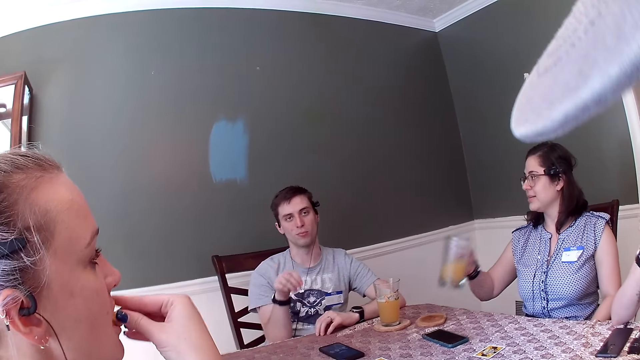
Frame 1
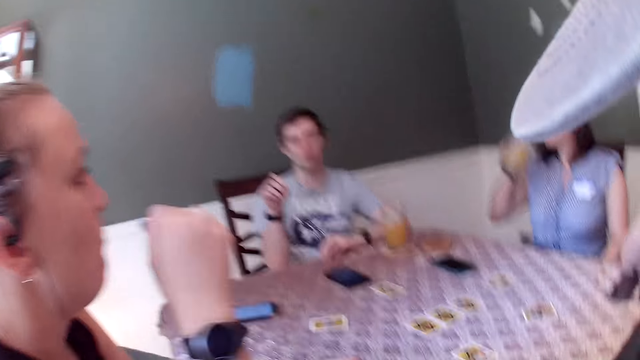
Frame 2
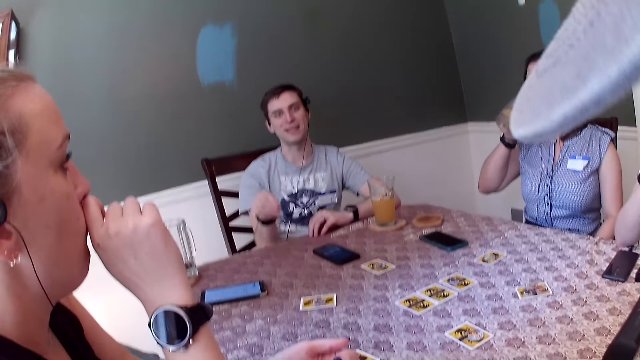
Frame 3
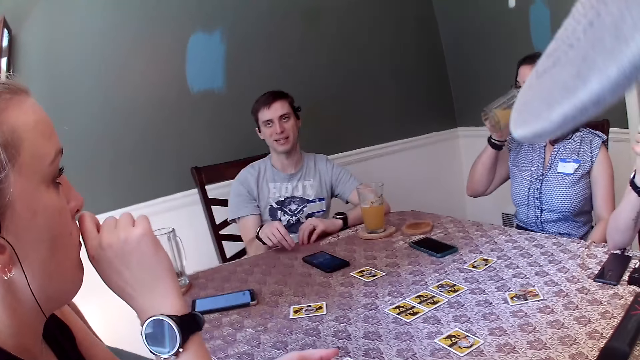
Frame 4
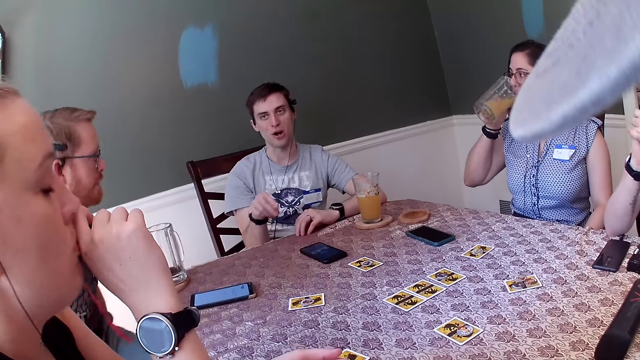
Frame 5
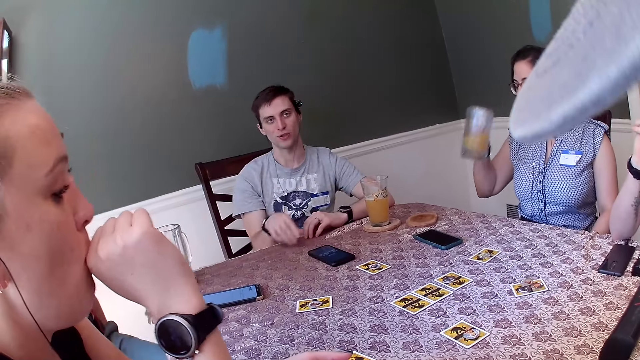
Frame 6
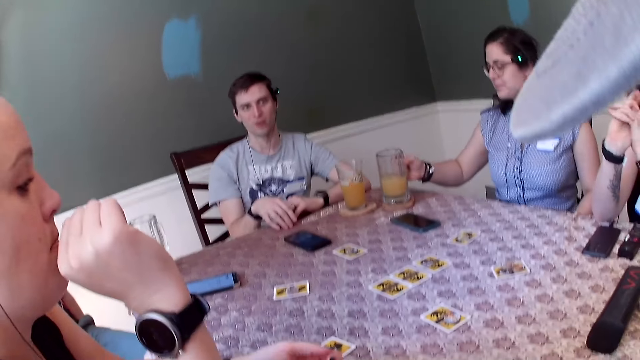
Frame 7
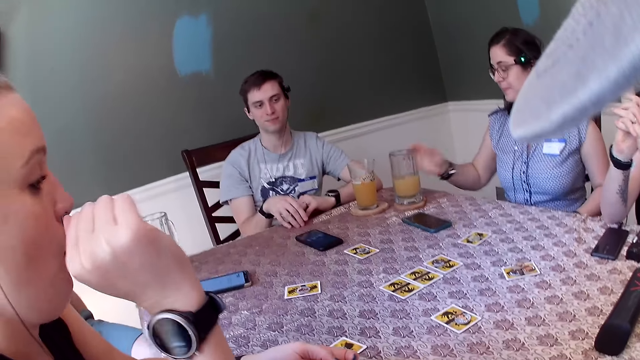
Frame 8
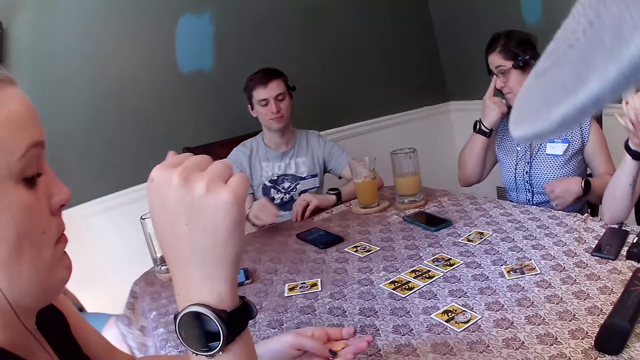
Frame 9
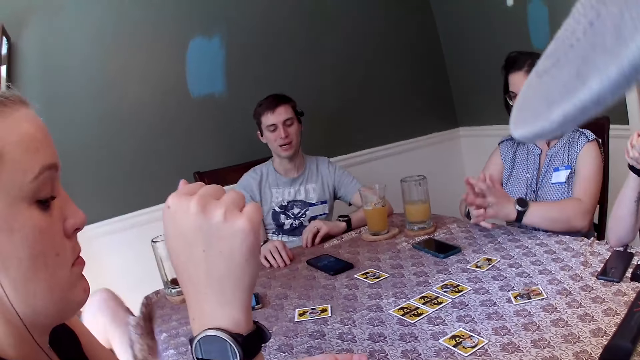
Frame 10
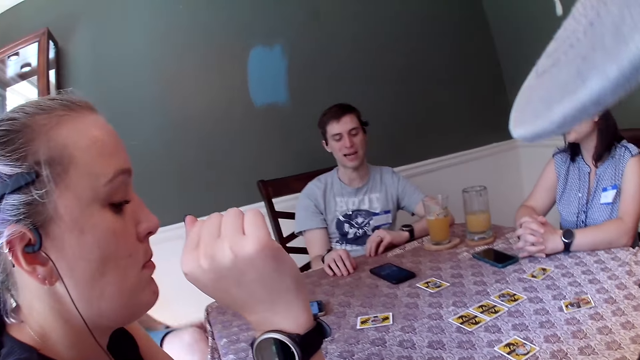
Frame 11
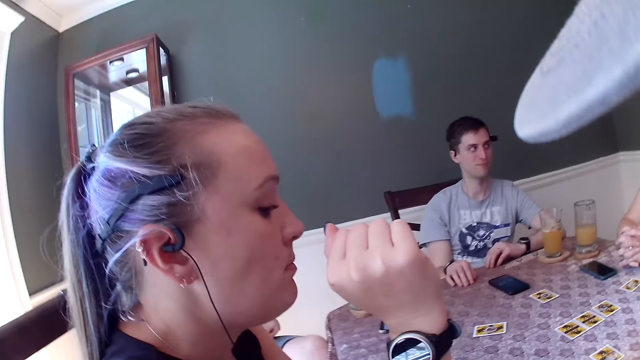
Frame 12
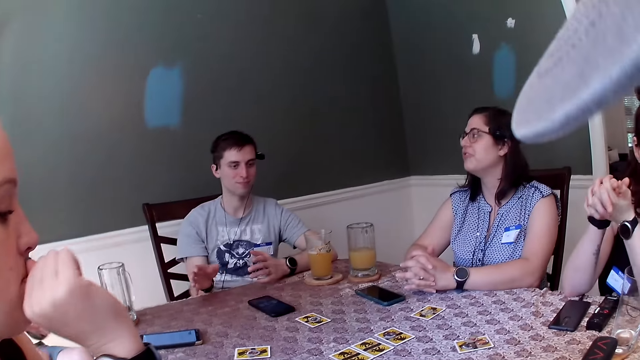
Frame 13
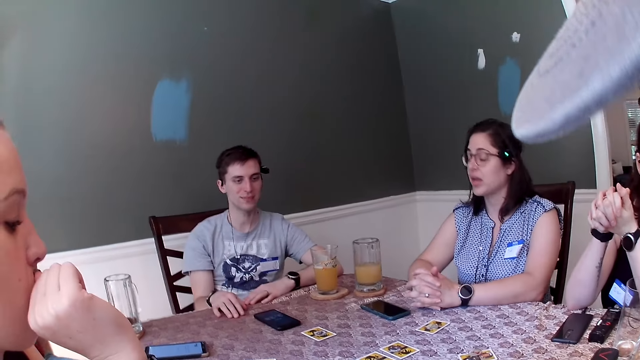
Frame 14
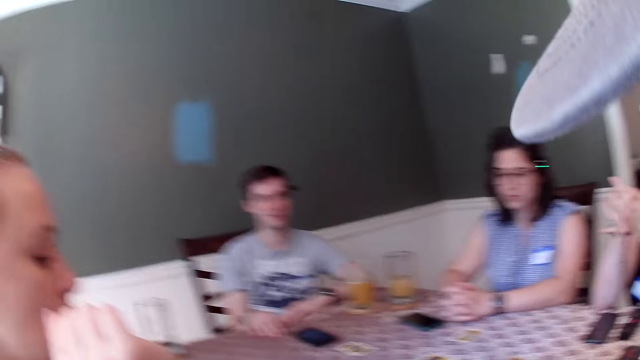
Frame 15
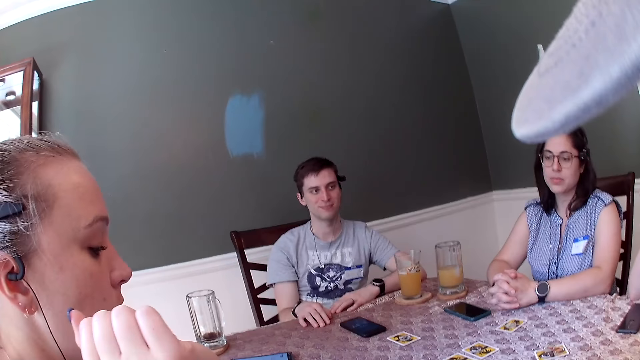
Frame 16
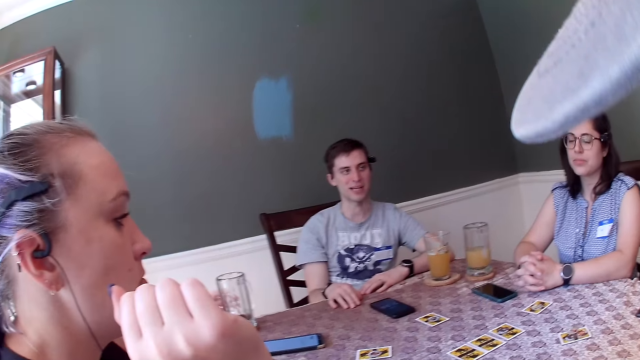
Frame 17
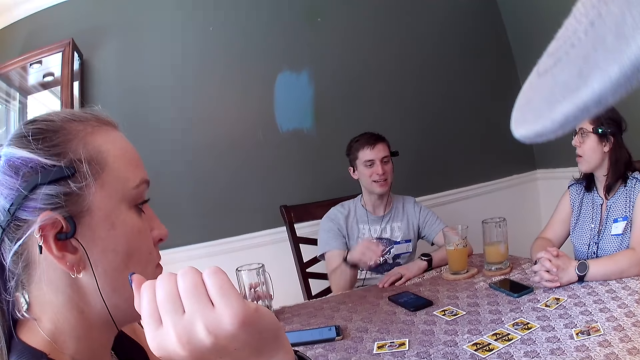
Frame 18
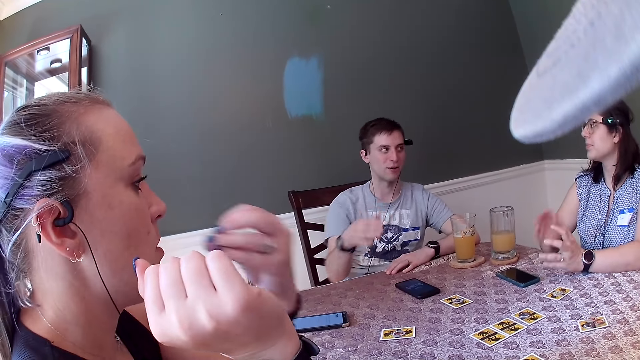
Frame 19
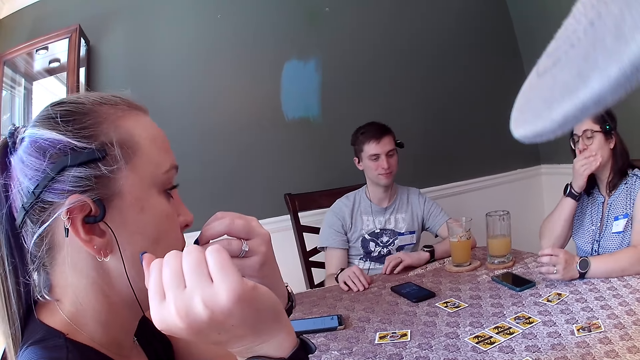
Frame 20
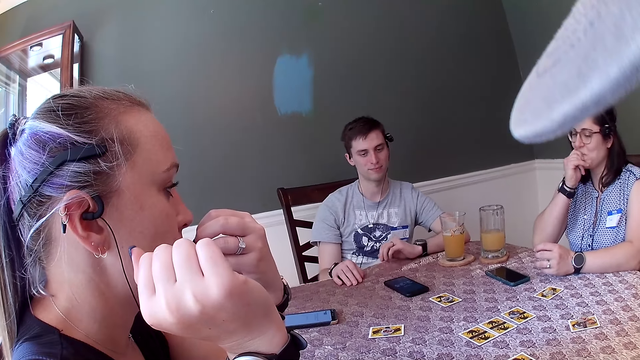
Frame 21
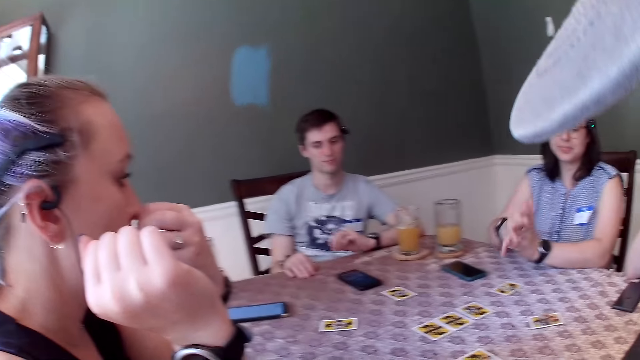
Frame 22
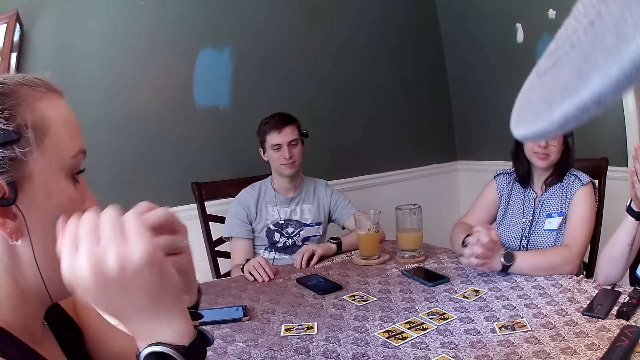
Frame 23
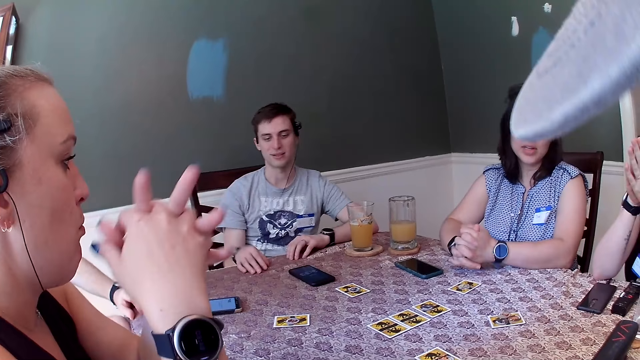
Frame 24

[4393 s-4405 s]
A woman picks up a cup of juice from the coaster on the table with her right hand. The woman drinks from the cup of juice in her right hand. Another woman touches her face with her right hand. The first woman places the cup of juice in her right hand on the coaster. The first woman adjusts the glasses on her face with her right hand. A man holds the cup of juice on the table with his left hand. The other woman eats a biscuit in her left hand. The first woman touches her face with her right hand.

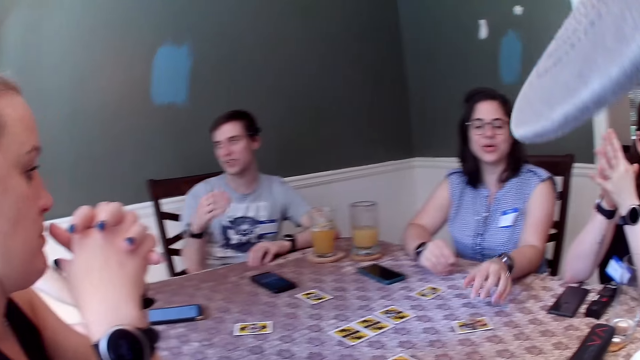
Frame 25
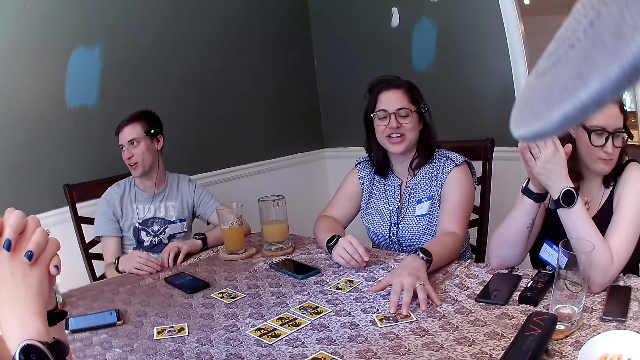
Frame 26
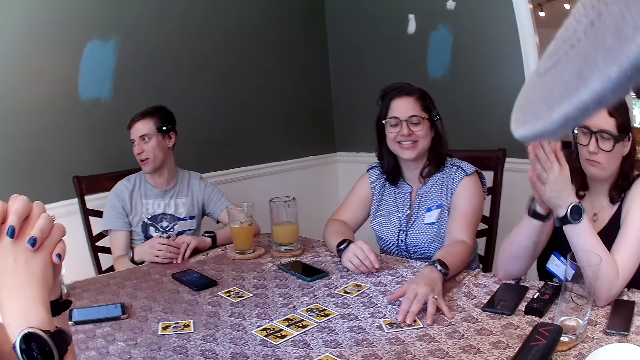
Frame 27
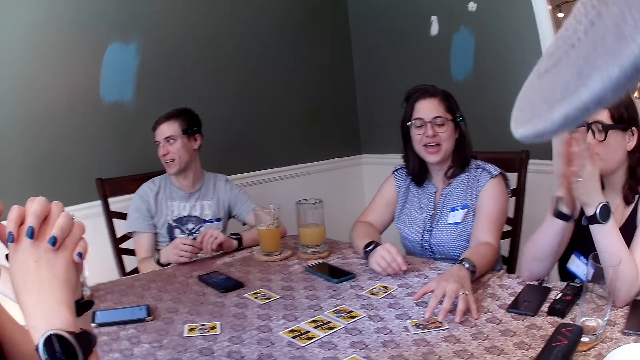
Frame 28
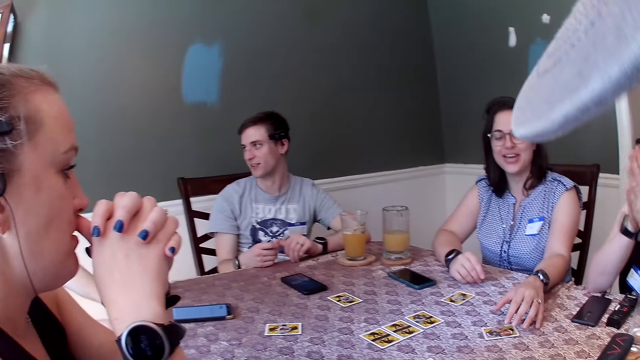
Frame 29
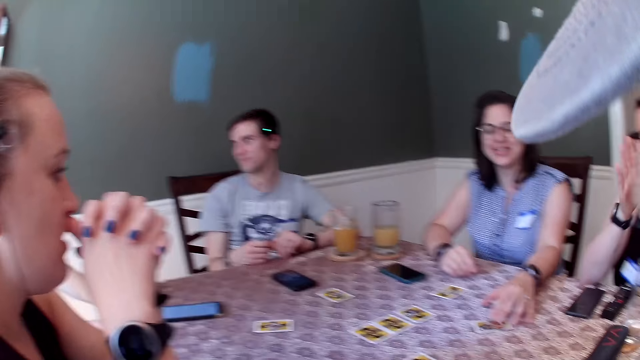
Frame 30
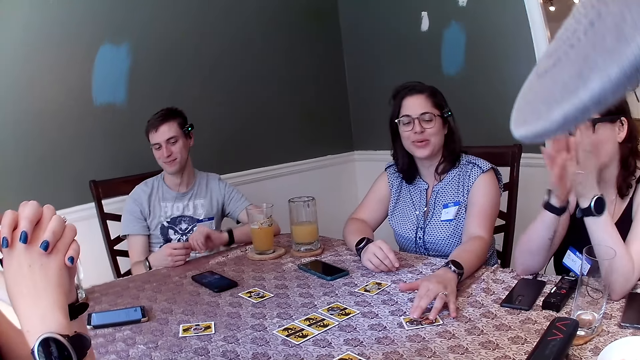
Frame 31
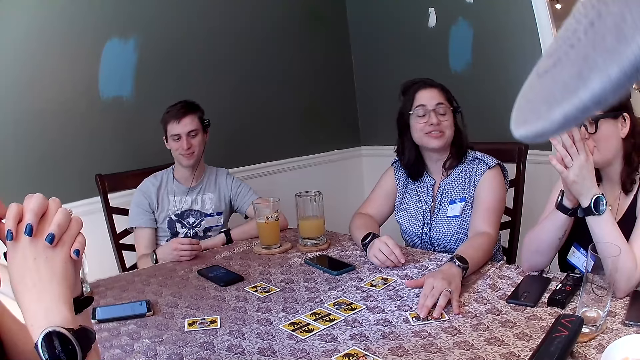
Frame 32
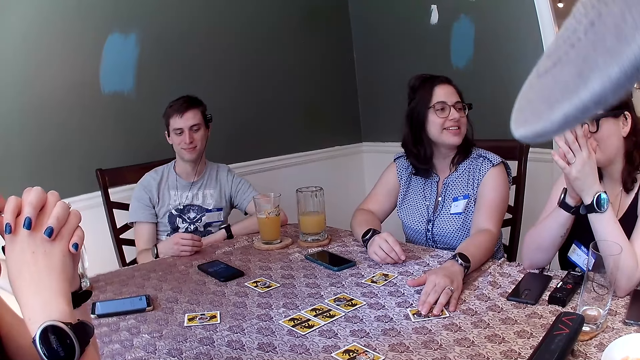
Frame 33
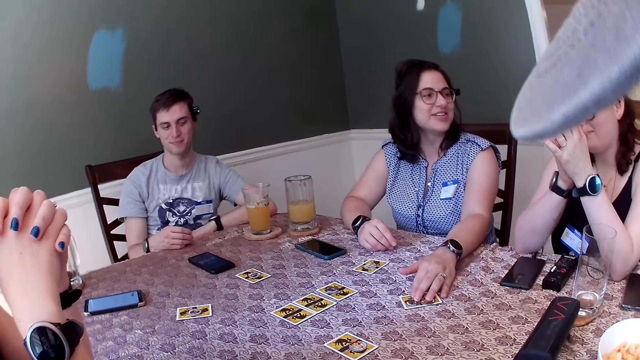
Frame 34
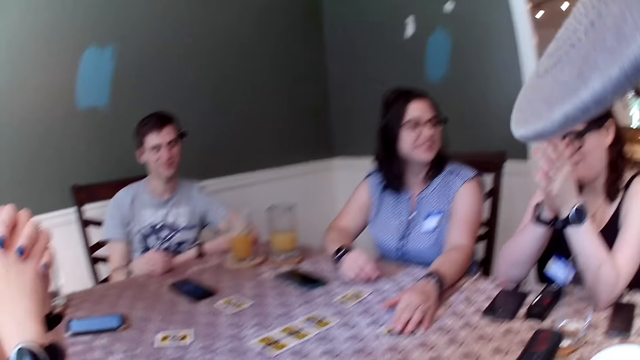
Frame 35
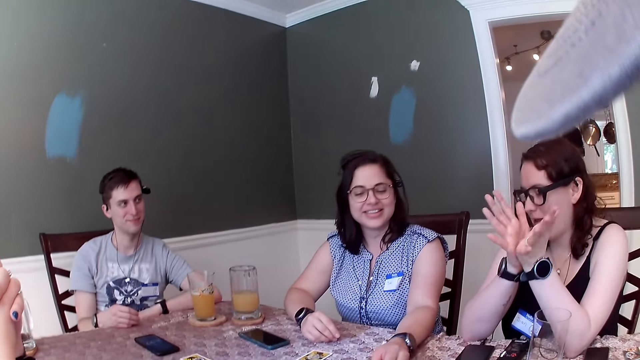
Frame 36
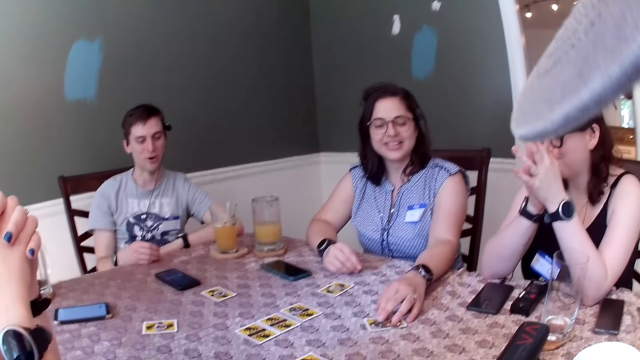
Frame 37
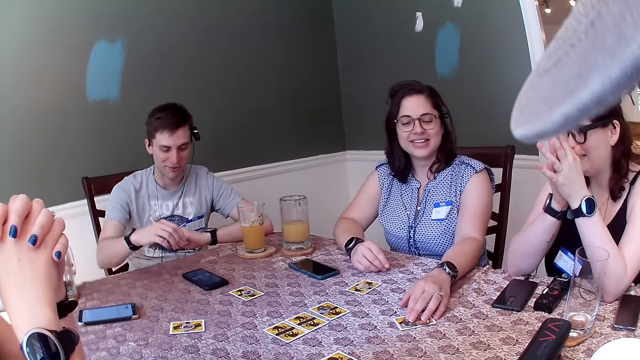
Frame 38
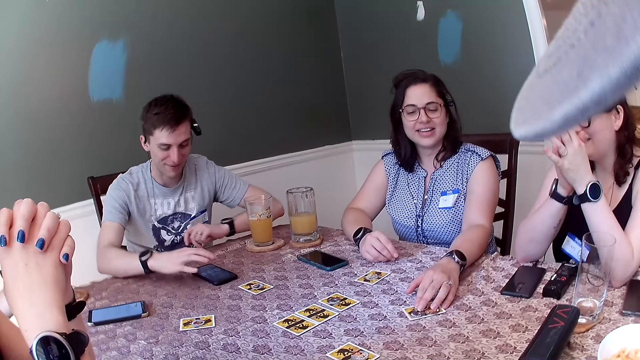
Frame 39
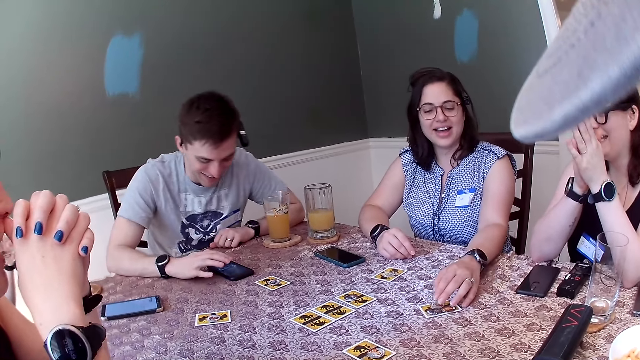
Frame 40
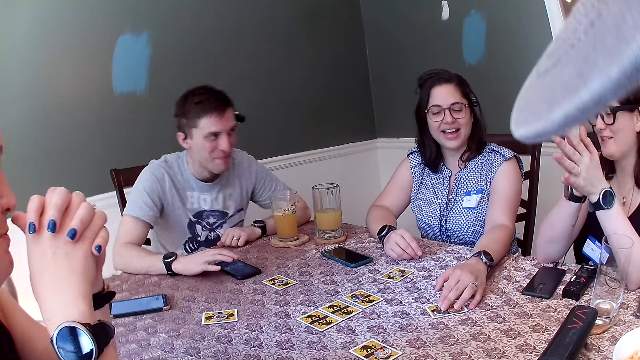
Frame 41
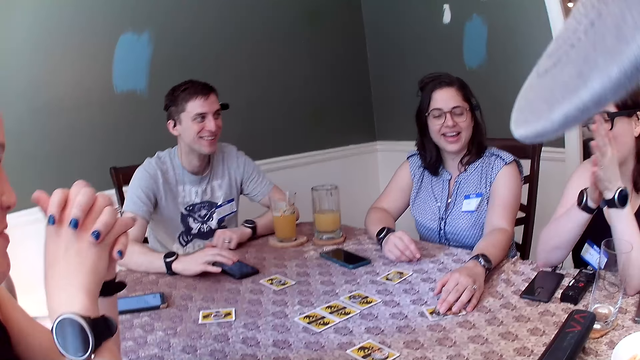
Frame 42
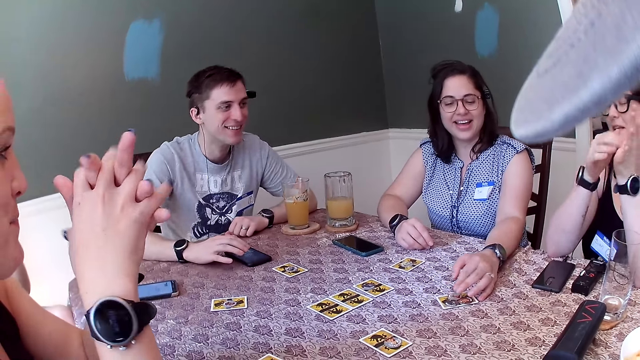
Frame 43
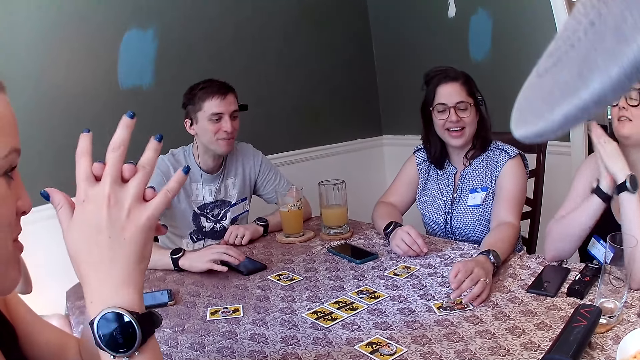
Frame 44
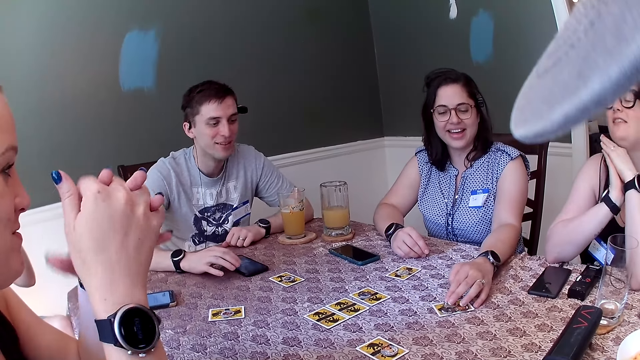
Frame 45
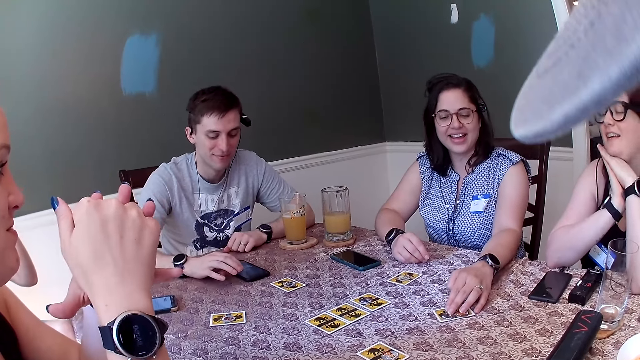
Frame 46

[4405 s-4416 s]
A woman places her left hand on a set of coins on the card. She does so repeatedly. A man operates the phone on the table with his right hand. The woman places her left hand on the set of coins on the card again.
